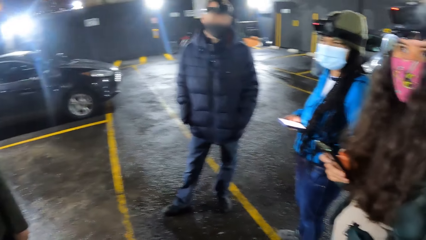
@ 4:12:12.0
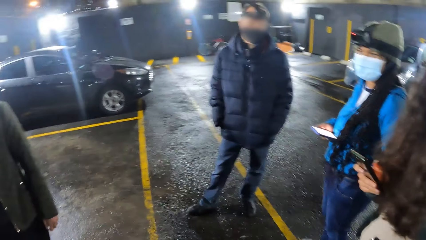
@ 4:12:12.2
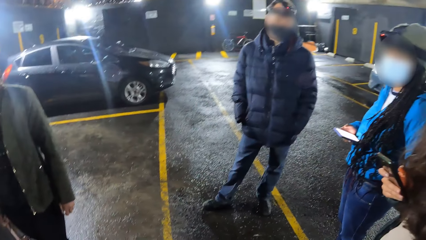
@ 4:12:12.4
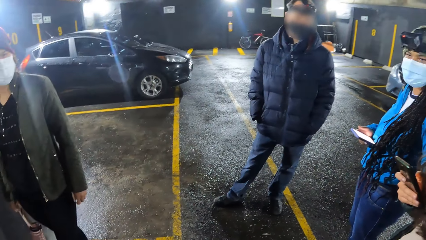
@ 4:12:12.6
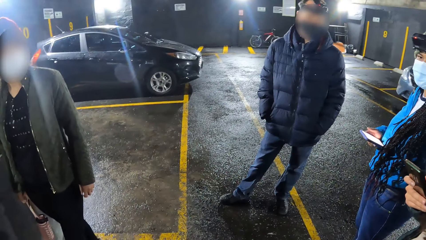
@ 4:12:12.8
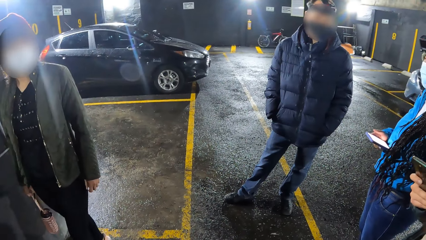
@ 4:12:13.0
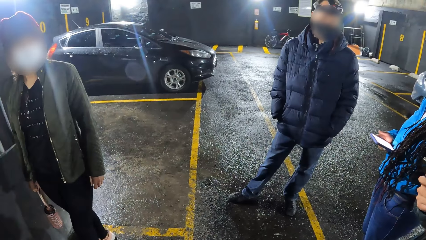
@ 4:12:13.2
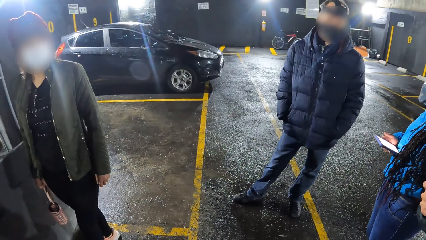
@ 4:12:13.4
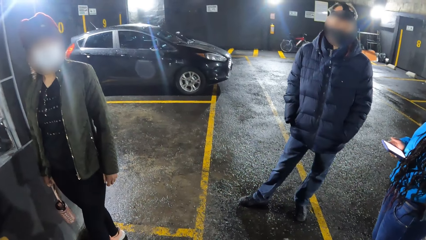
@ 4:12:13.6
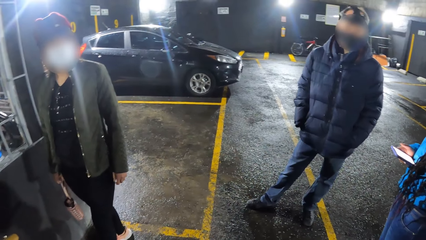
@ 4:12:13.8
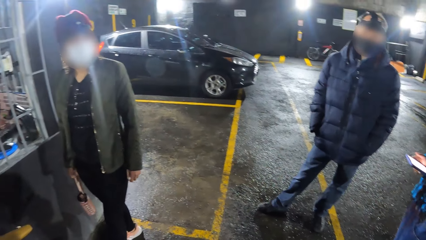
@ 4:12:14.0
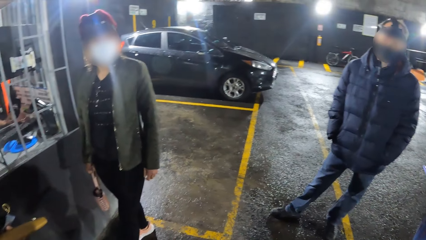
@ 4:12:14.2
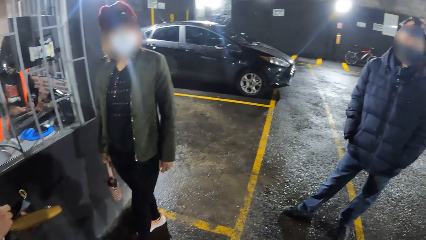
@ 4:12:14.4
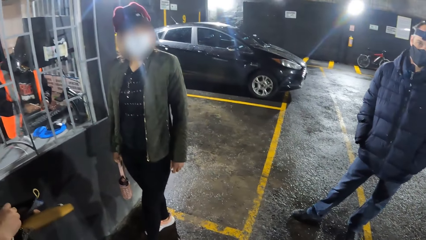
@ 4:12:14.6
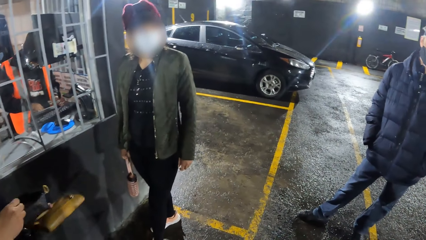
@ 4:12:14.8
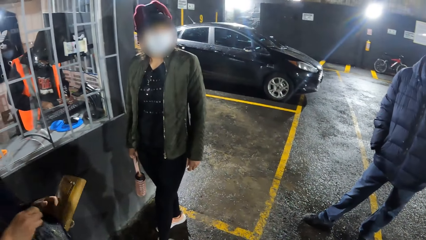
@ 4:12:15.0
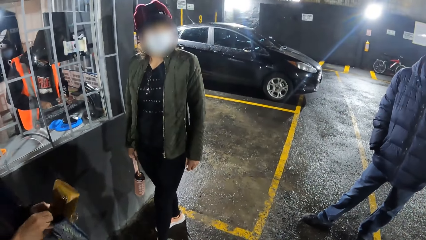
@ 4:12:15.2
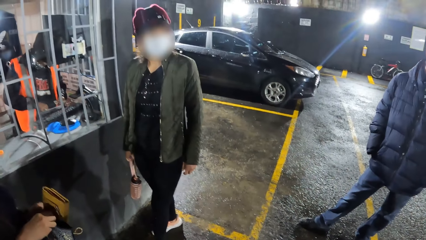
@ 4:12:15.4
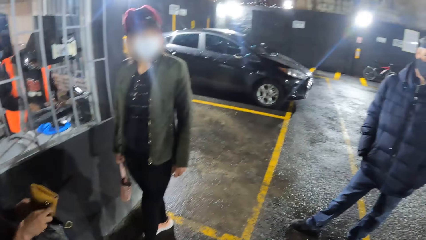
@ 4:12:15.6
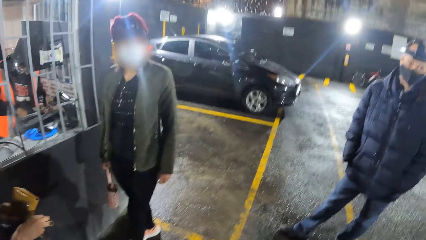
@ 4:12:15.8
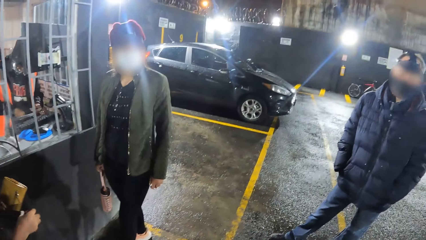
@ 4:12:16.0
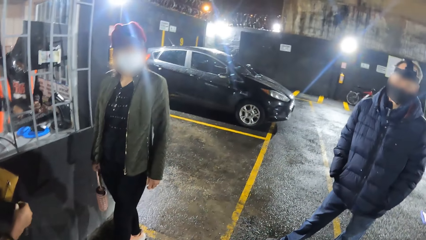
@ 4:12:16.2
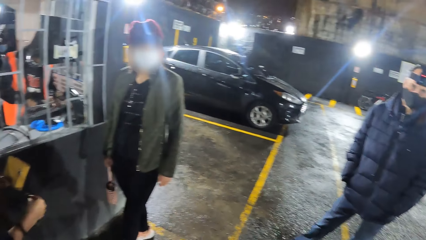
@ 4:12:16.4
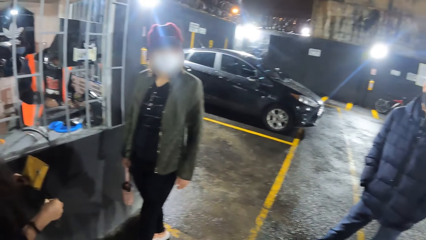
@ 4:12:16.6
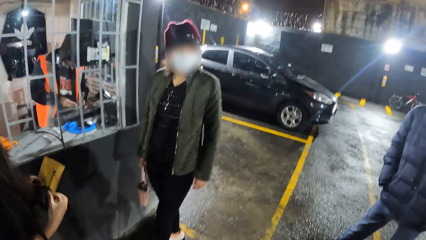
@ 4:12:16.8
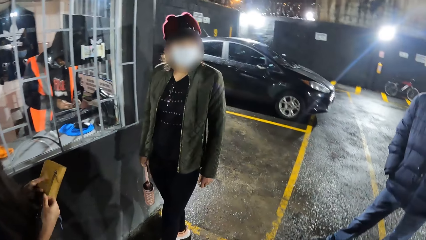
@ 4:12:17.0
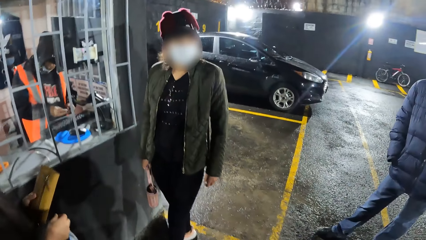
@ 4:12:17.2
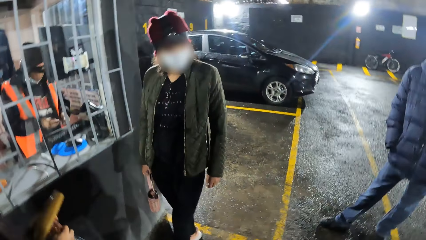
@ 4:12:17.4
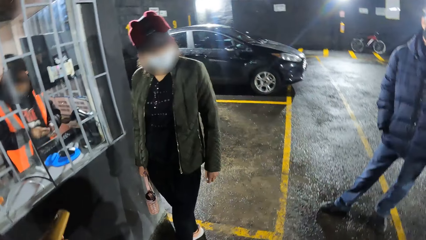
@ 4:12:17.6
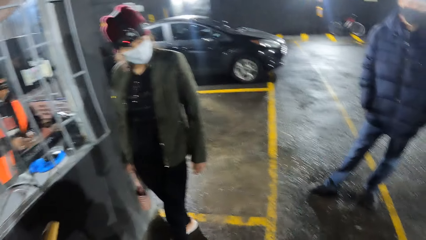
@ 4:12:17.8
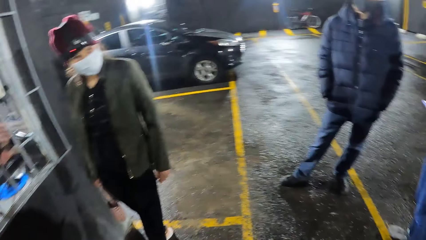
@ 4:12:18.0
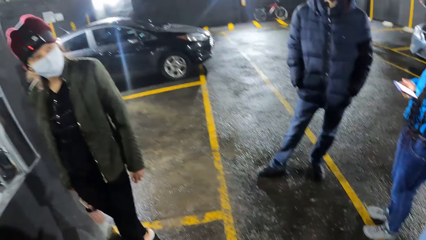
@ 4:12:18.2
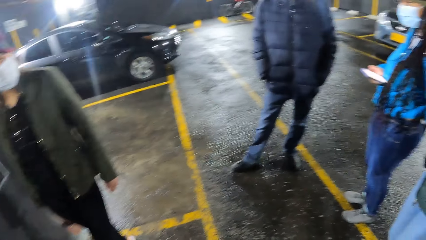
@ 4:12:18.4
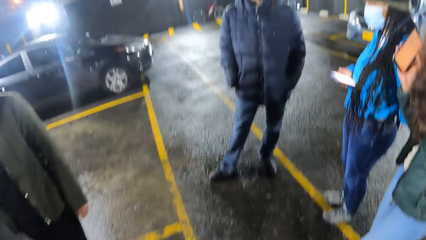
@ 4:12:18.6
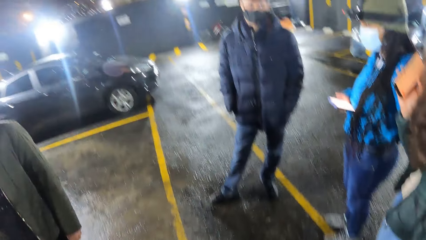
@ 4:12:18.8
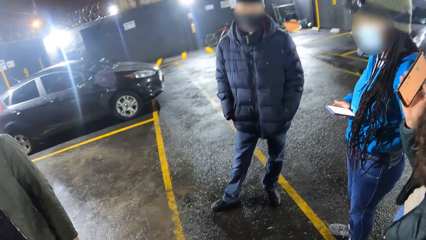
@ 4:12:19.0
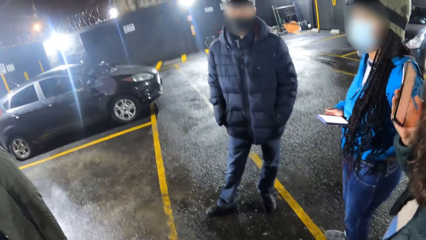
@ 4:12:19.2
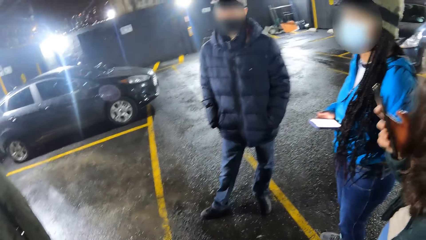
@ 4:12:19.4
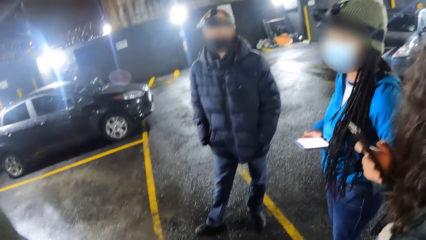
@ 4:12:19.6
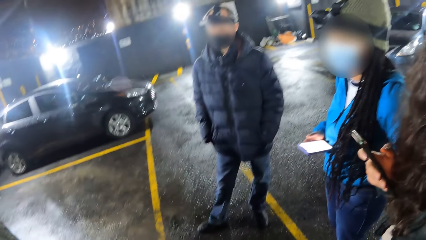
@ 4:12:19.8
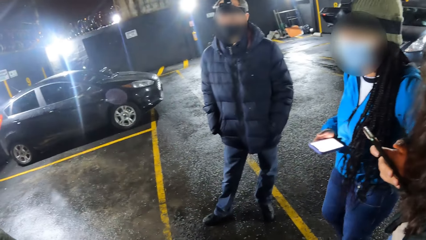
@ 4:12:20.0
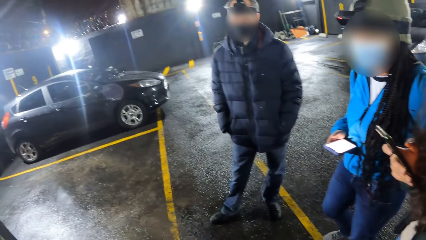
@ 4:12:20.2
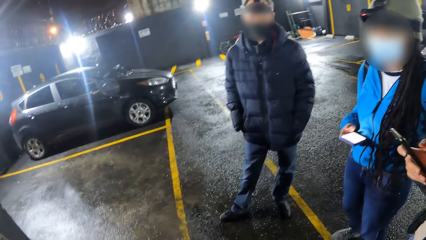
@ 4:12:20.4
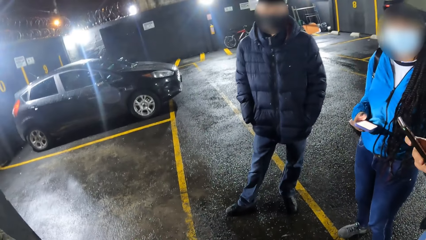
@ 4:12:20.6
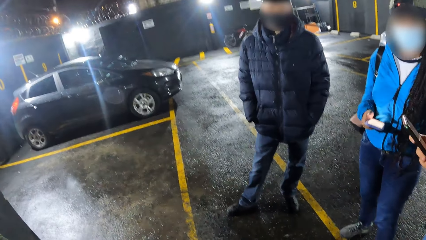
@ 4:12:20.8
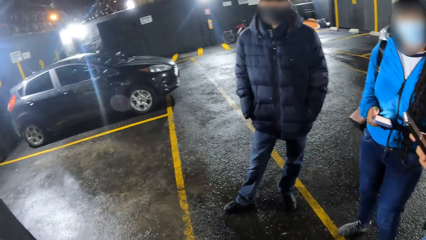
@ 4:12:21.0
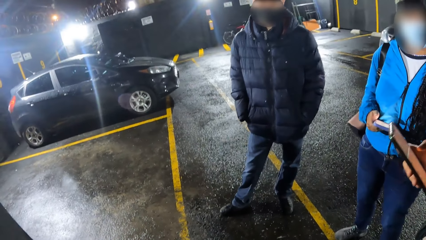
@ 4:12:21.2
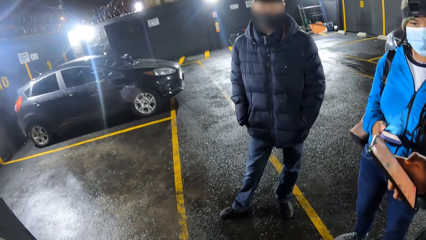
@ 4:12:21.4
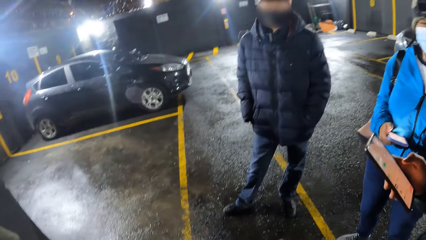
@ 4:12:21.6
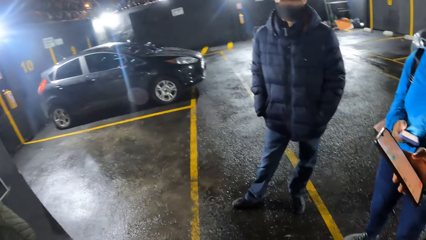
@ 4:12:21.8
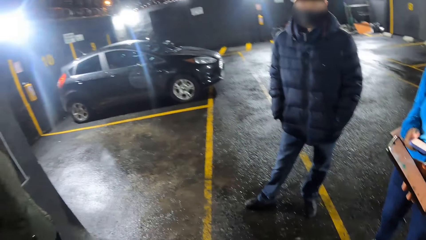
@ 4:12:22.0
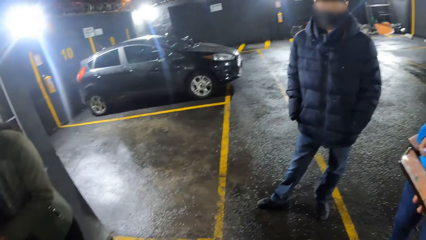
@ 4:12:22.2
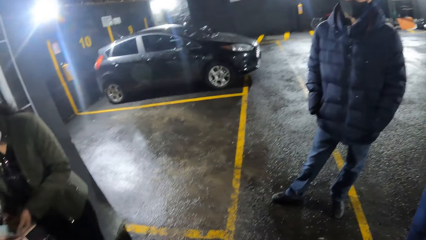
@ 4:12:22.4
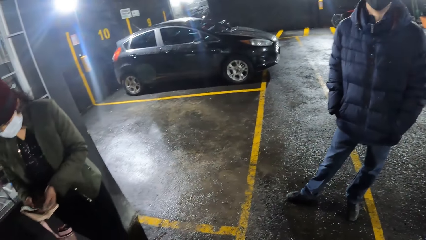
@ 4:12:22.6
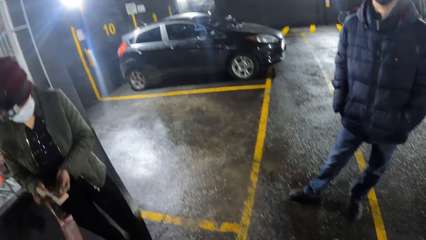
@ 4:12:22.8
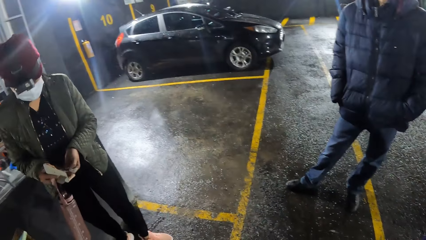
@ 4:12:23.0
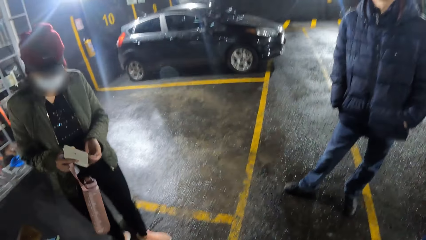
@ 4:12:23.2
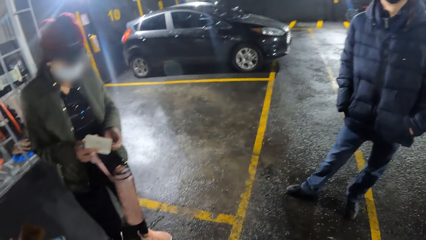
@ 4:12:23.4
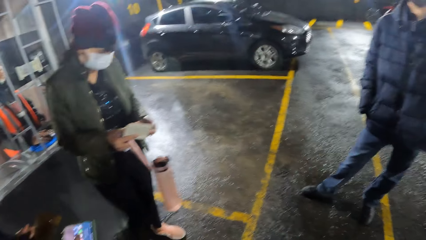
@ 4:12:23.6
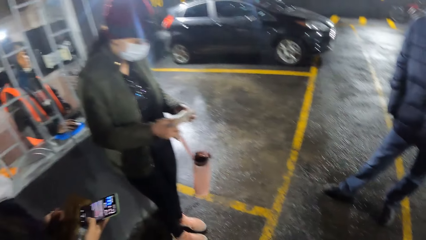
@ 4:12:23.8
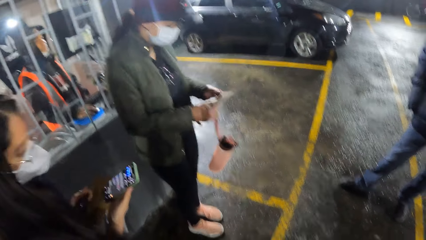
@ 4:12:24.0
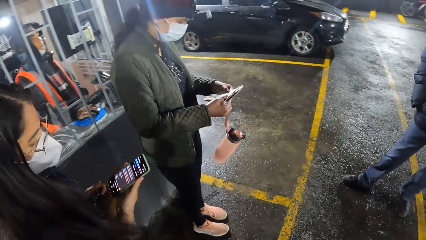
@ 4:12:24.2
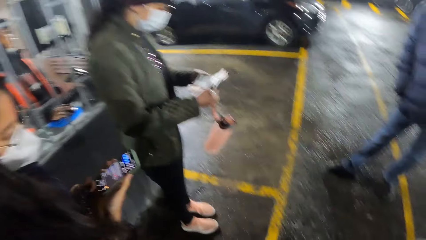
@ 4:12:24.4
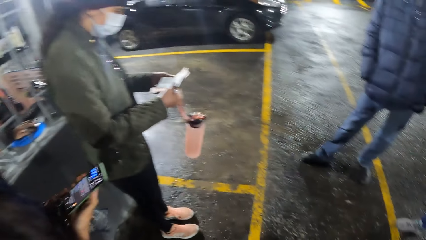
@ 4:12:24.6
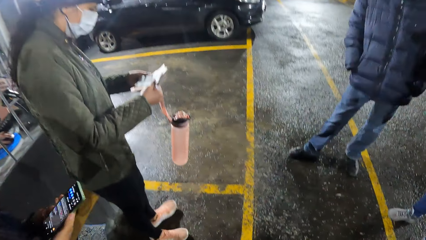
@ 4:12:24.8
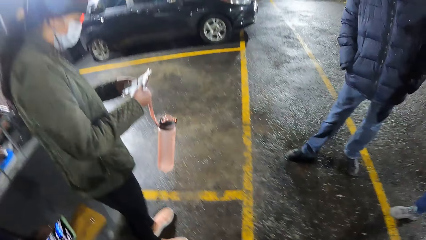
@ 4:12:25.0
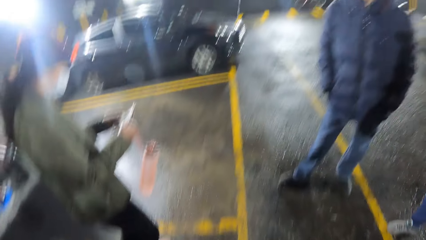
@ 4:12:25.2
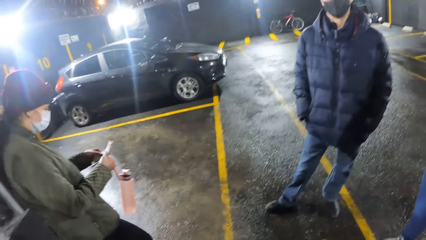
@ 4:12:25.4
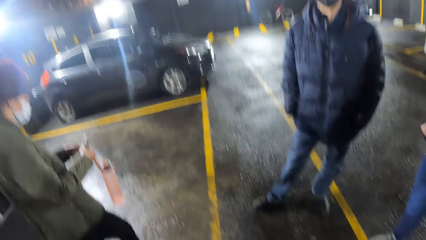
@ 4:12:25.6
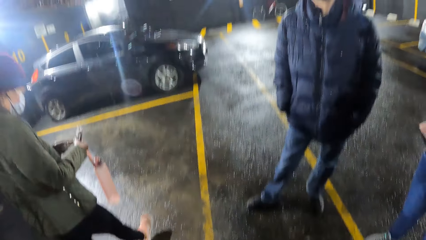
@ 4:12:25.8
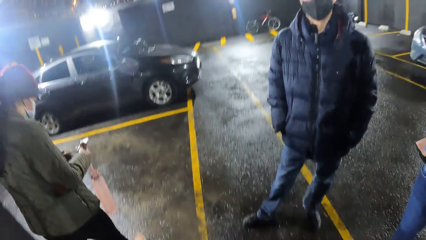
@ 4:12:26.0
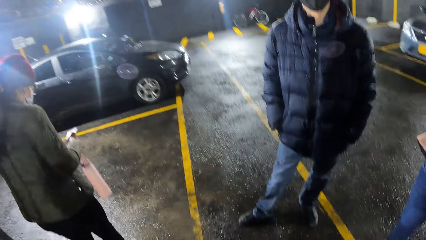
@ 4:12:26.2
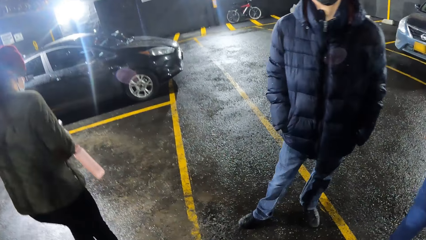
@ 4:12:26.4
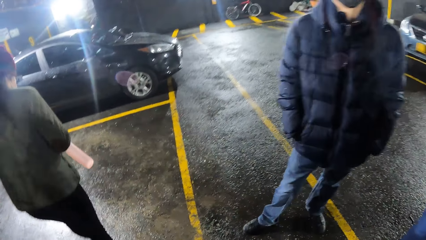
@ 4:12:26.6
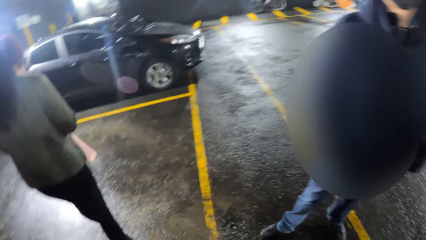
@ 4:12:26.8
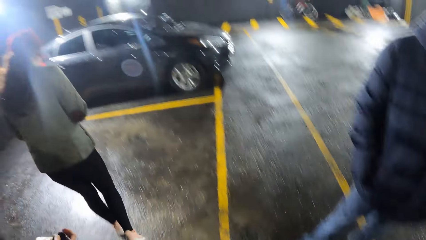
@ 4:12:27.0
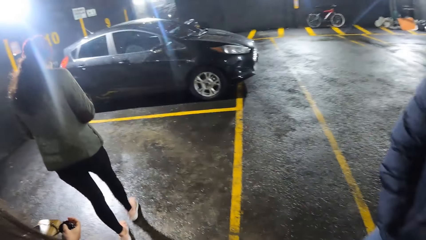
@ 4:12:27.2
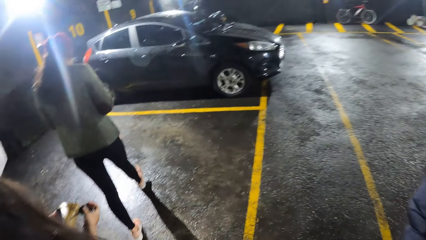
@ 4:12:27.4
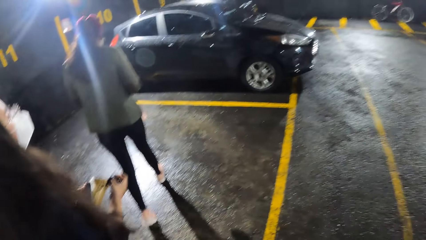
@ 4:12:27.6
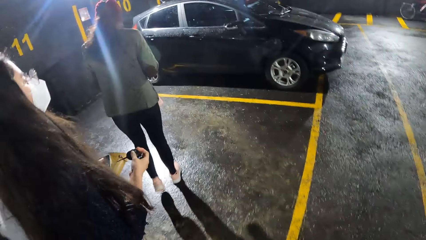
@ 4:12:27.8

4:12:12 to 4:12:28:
A person holds a purse. A woman opens her purse with her right hand. The camera wearer looks around. Another person holds a phone. Another person moves the right foot. The camera wearer looks around. Another person walks away. The woman presses her phone with her right hand. Another woman reads from a paper in her hands.
